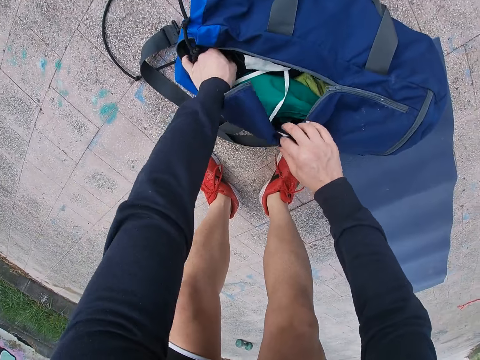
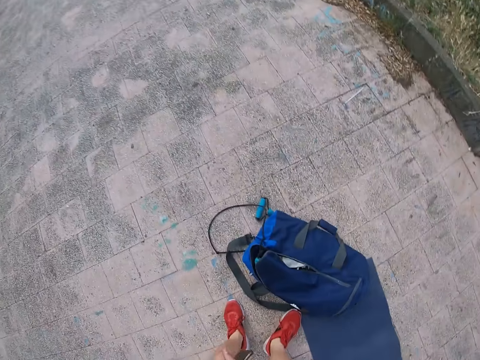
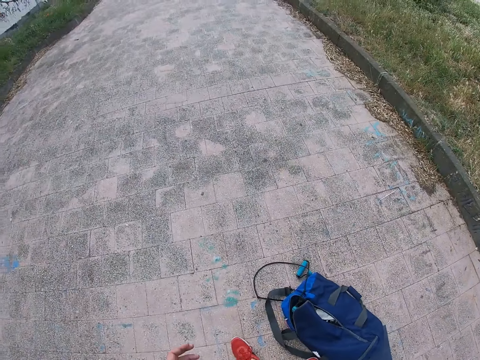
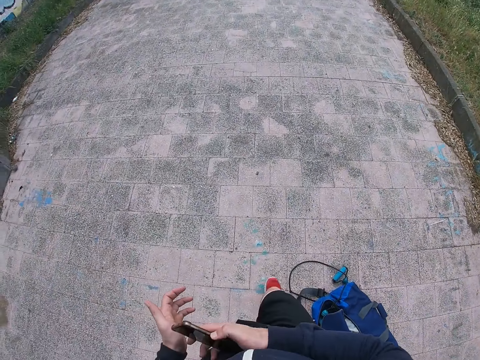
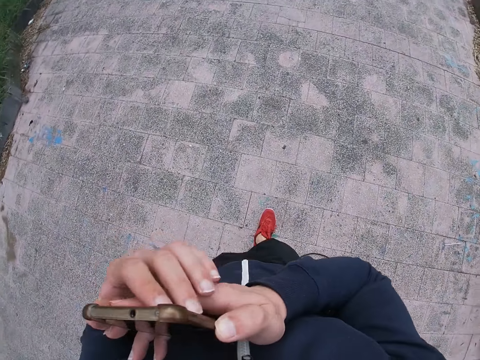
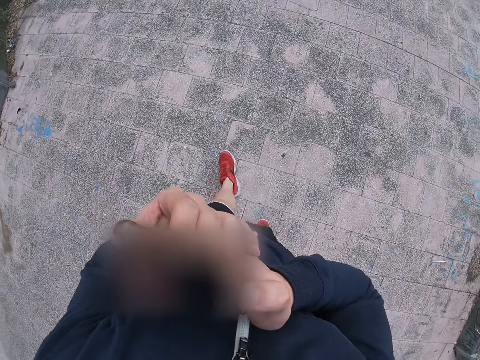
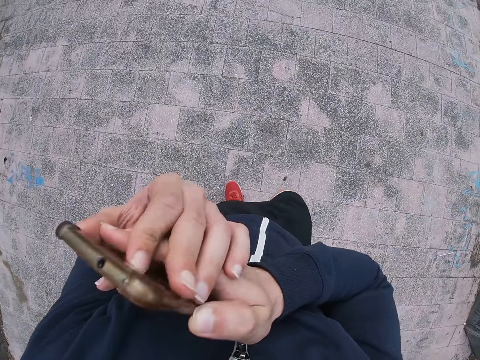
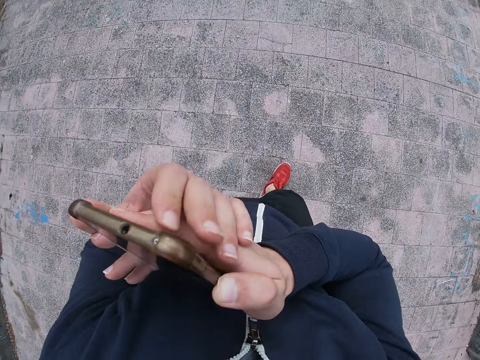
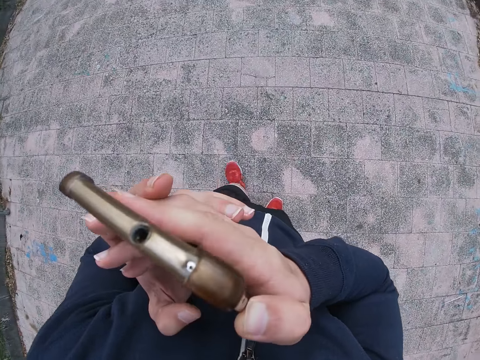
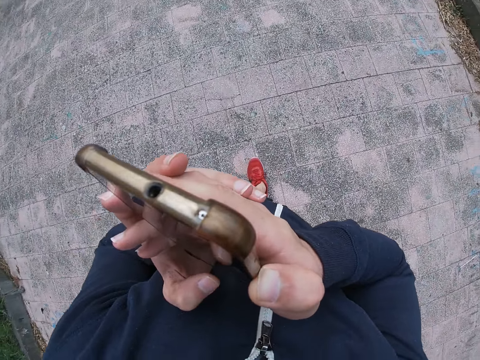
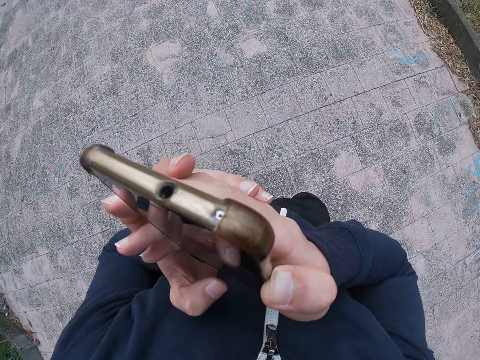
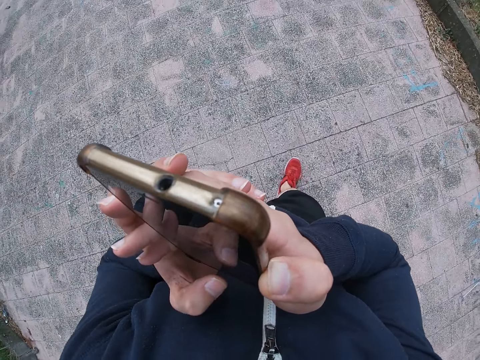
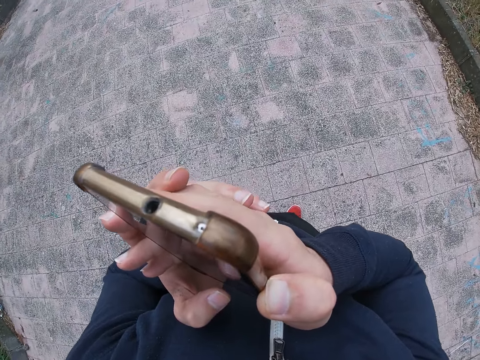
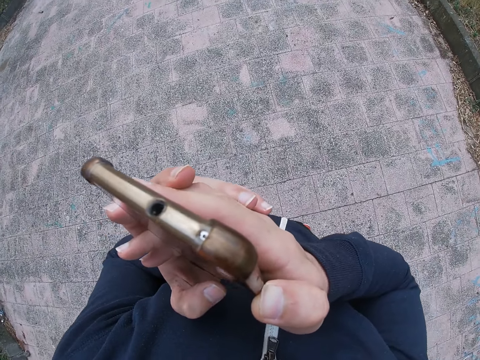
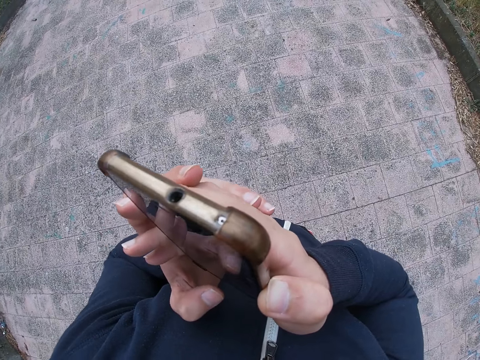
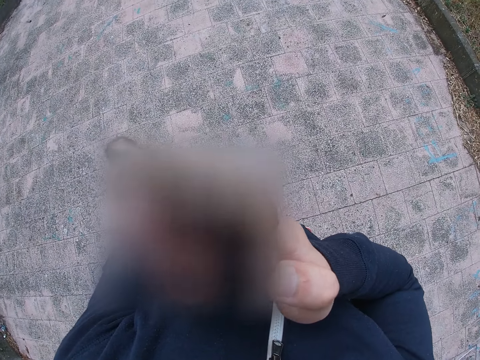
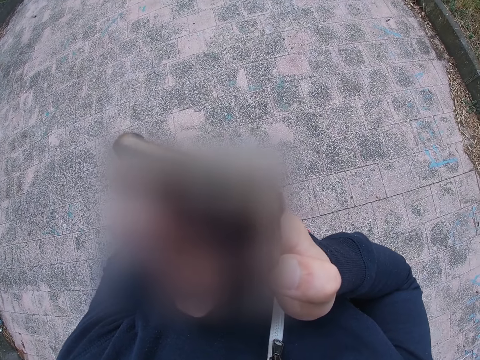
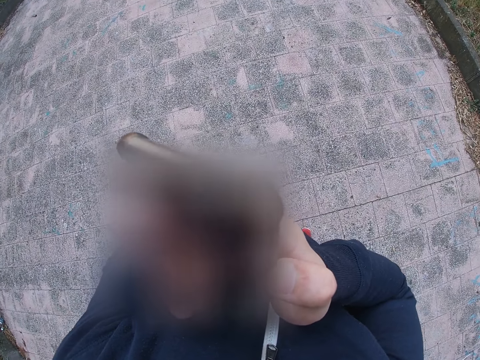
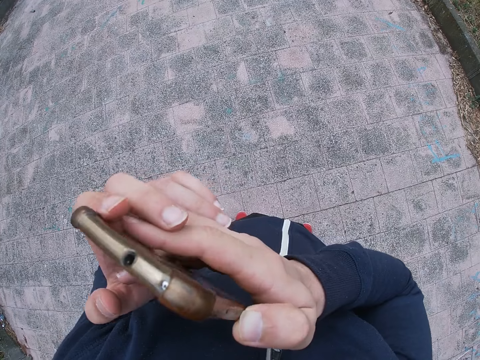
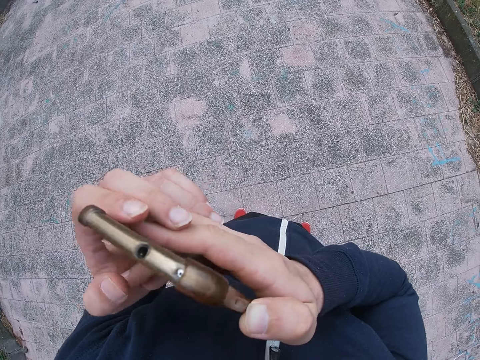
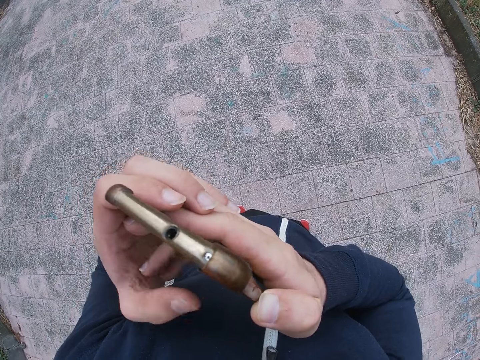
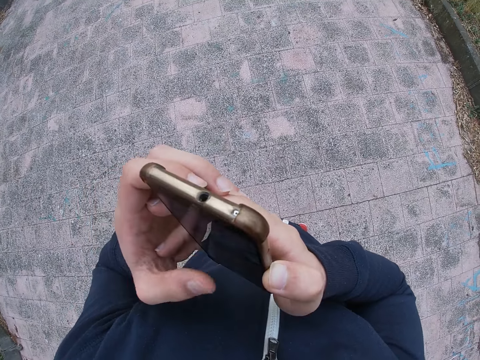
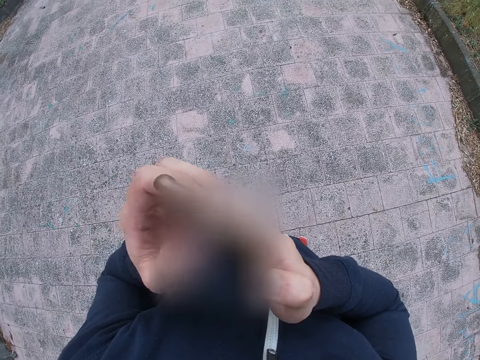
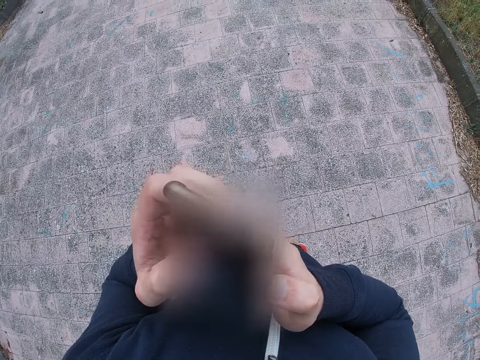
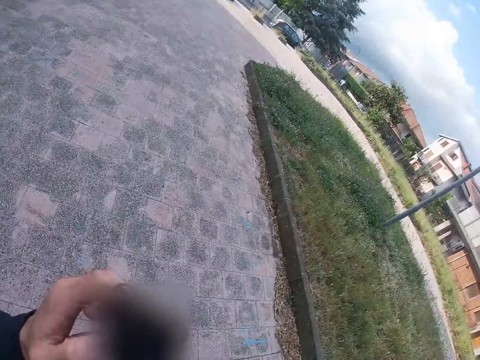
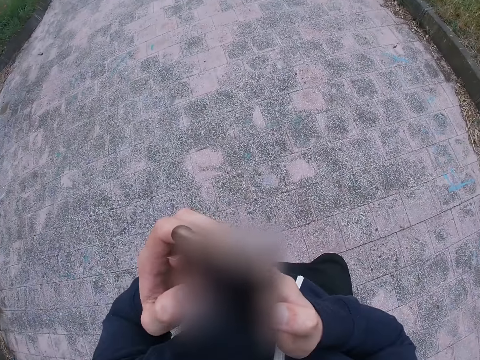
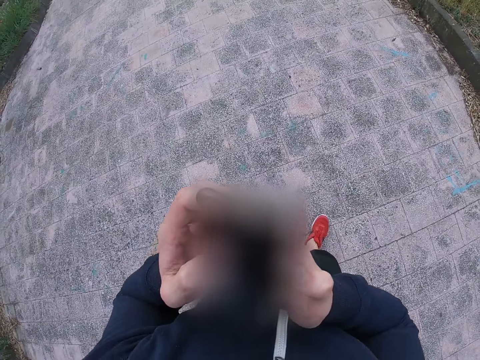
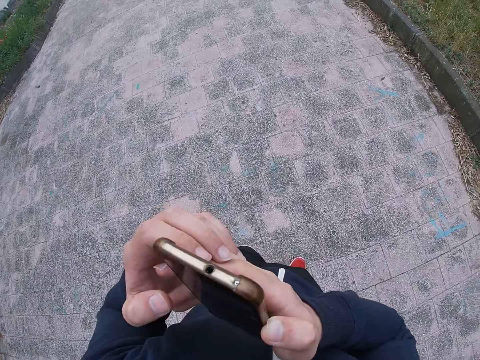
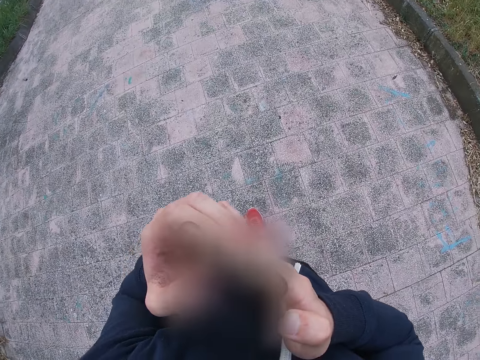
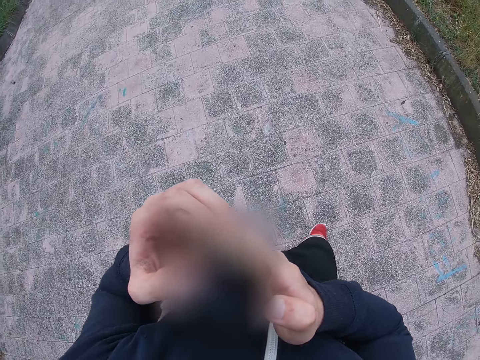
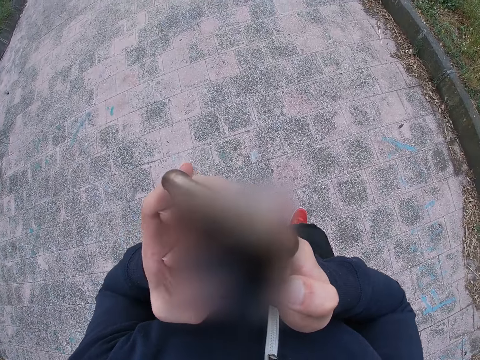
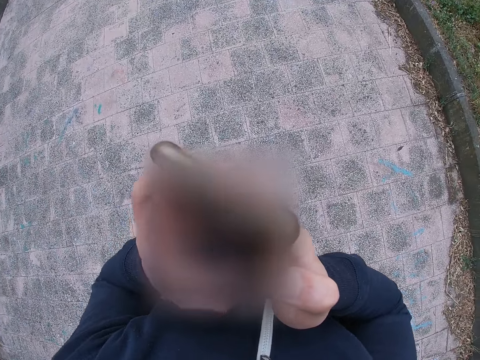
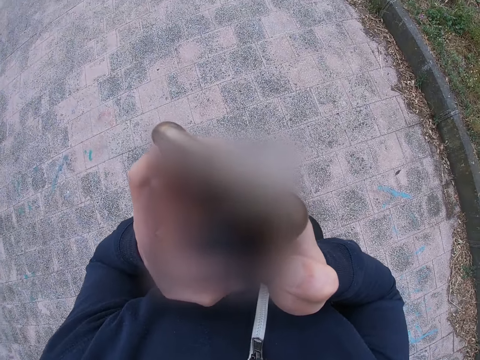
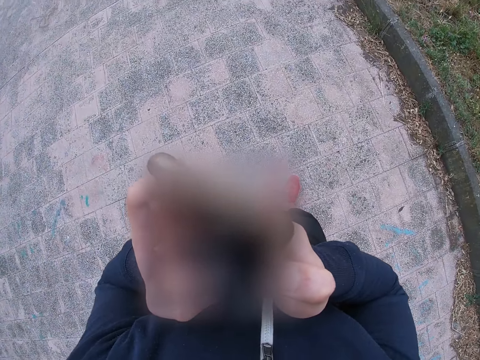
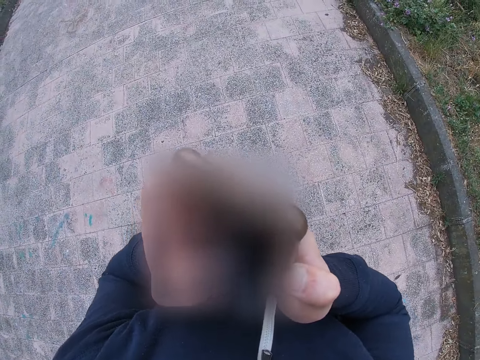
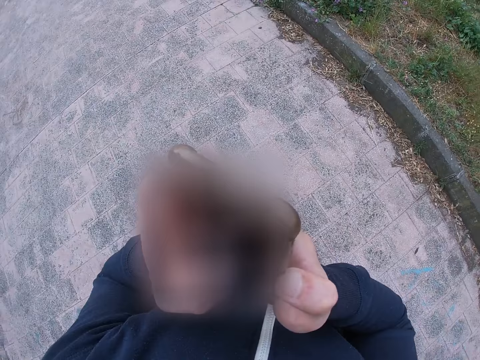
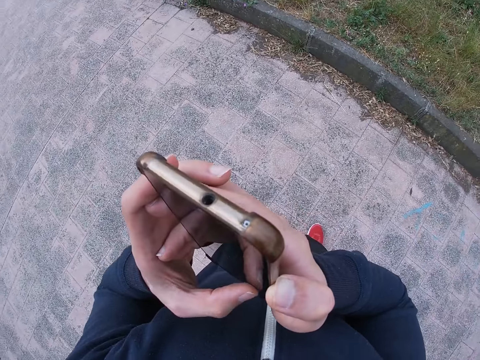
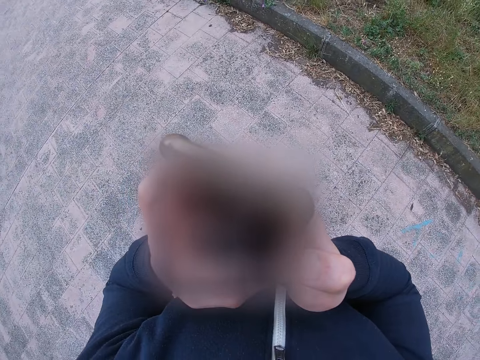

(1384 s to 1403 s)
The camera wearer opens the bag. They take a phone from the bag. They stand. They operate the phone. They touch the phone. They scroll the phone. They move forward.

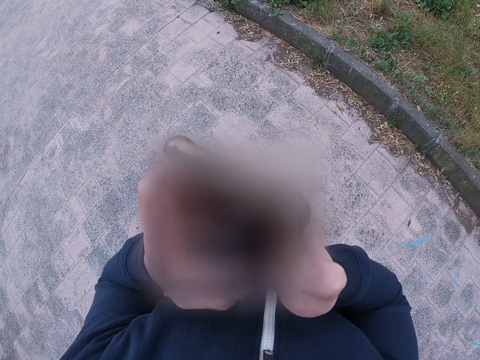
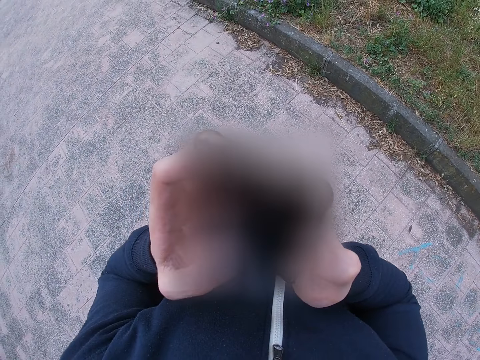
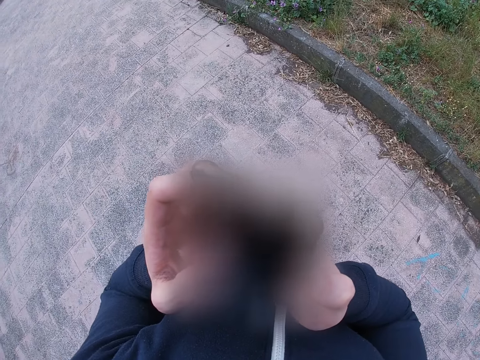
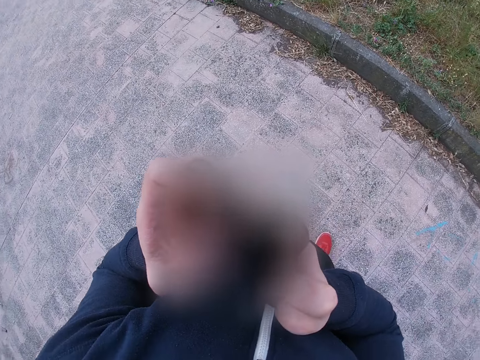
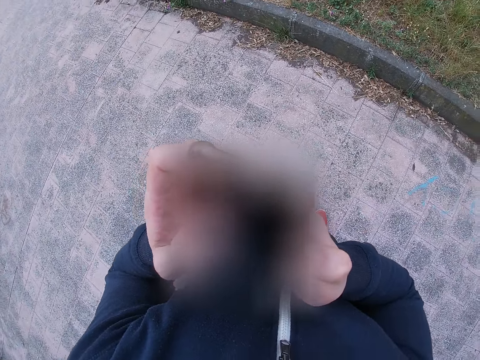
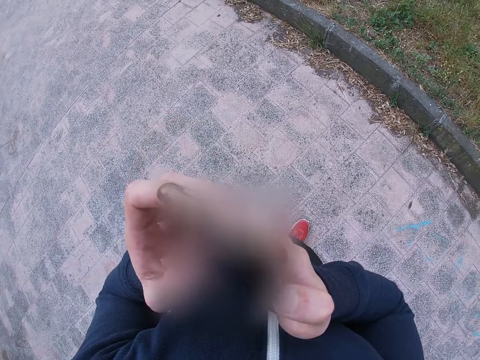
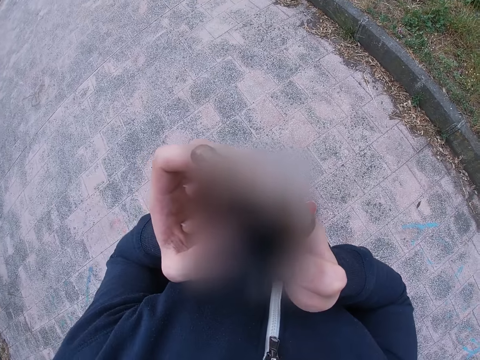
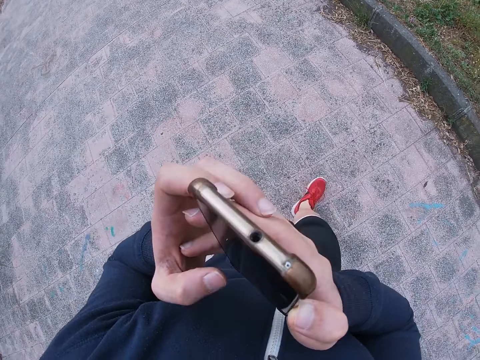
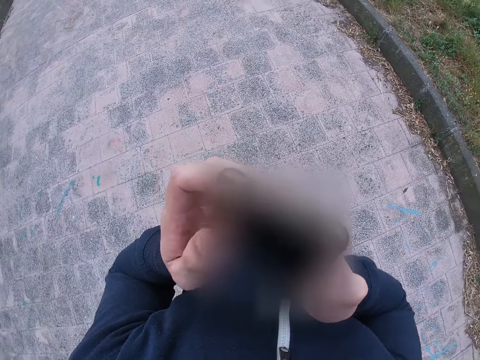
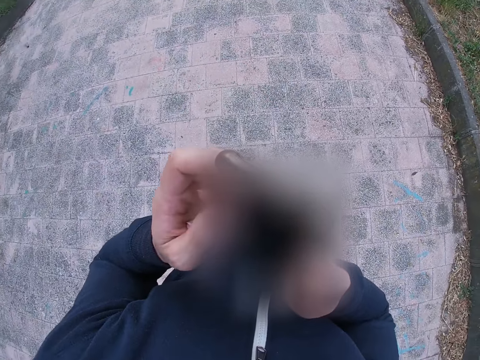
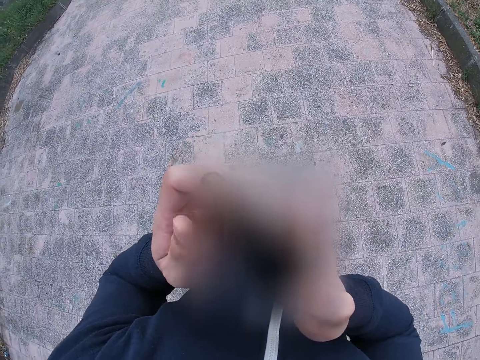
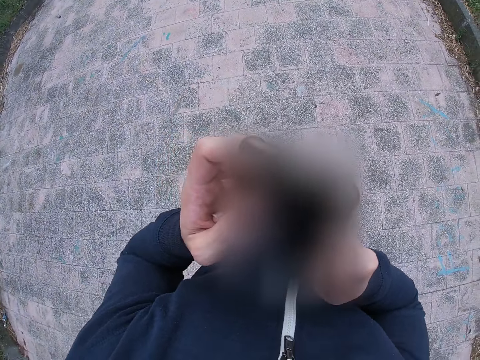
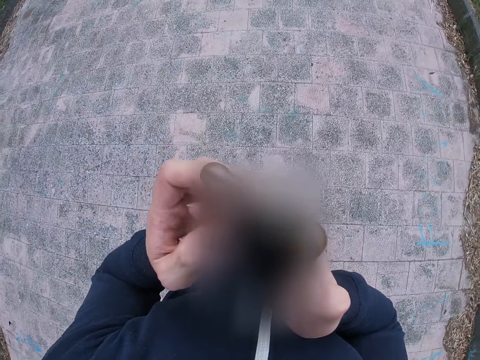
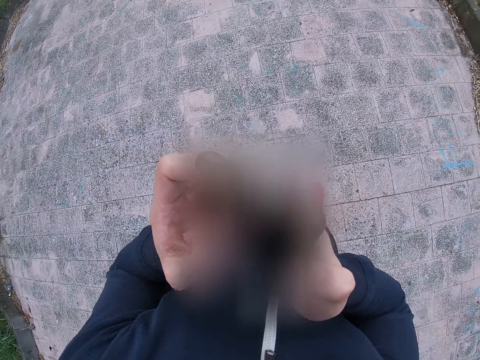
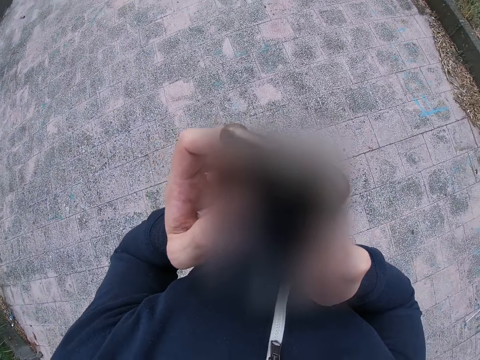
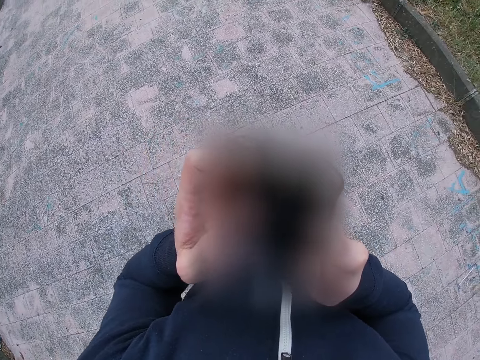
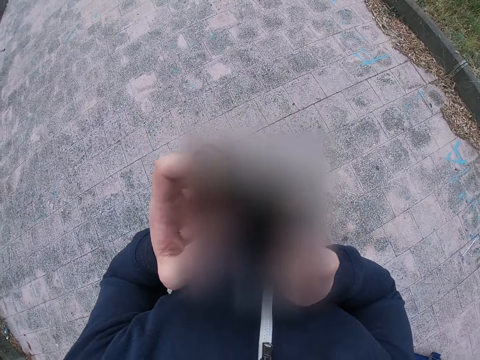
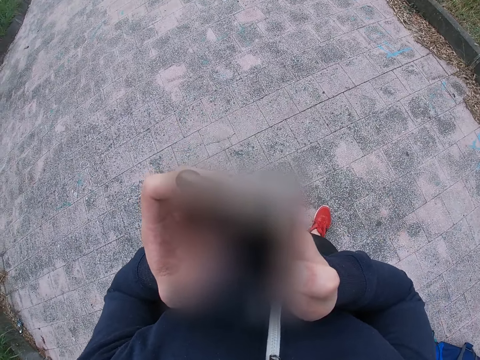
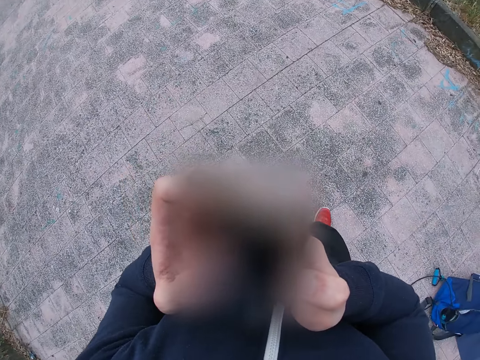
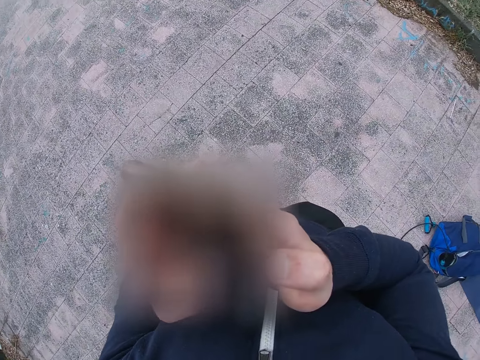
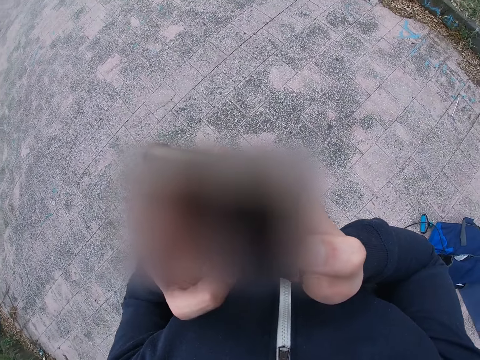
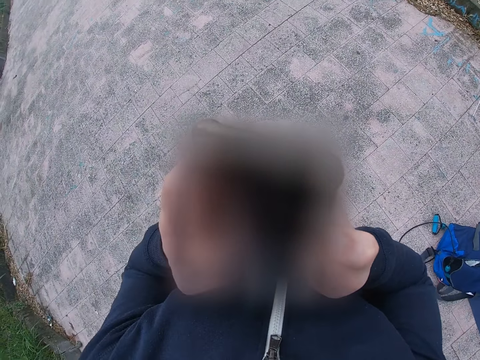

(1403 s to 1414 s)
The camera wearer moves backwards.
